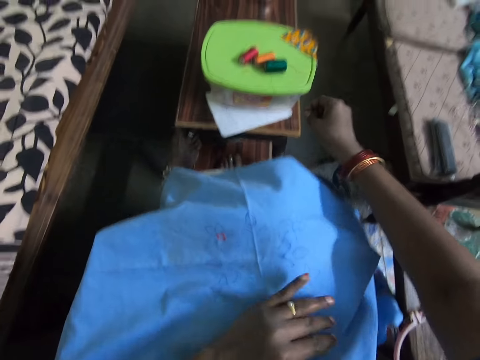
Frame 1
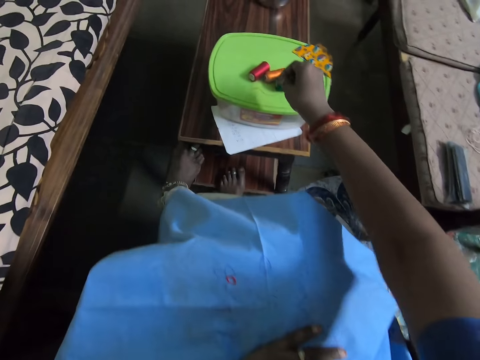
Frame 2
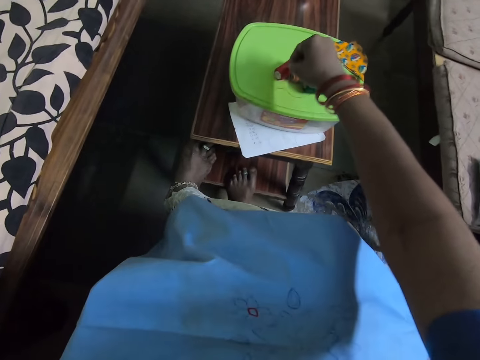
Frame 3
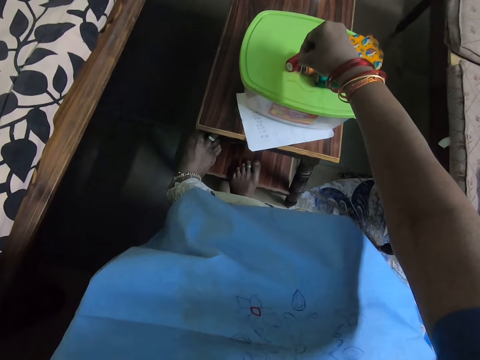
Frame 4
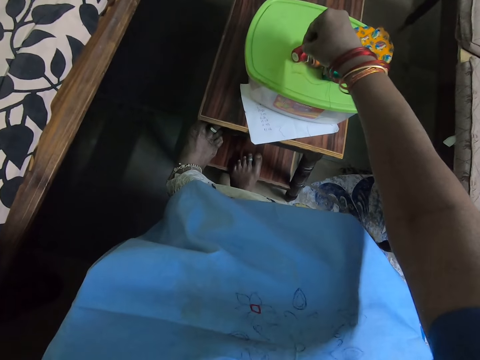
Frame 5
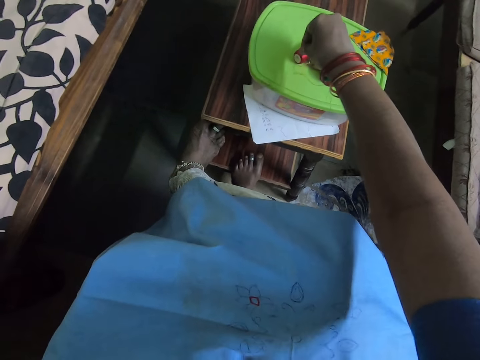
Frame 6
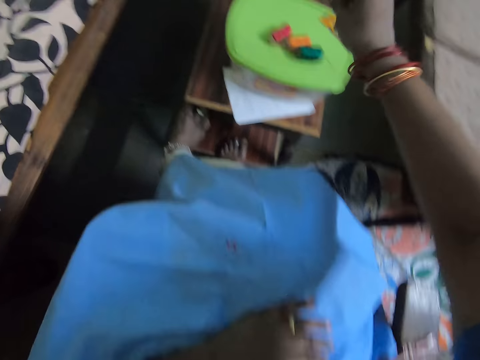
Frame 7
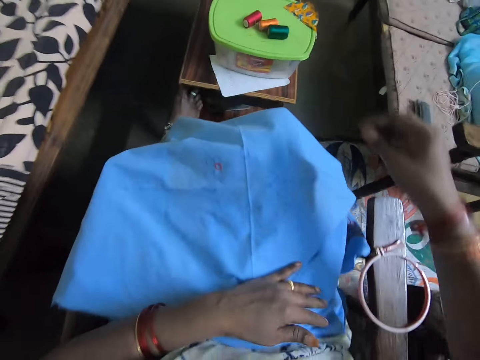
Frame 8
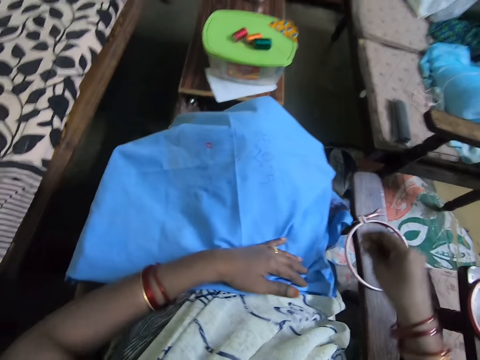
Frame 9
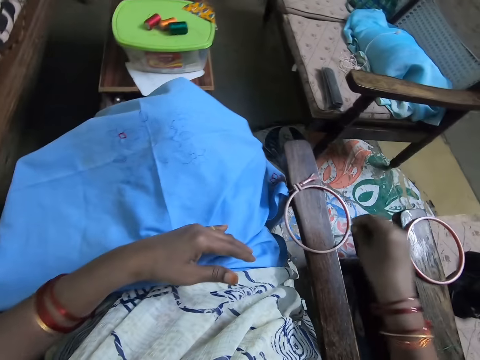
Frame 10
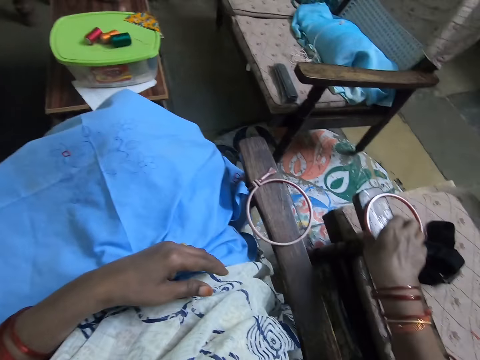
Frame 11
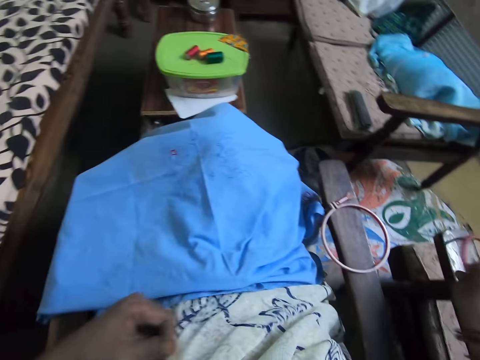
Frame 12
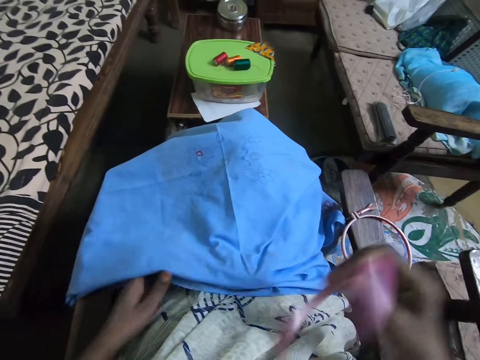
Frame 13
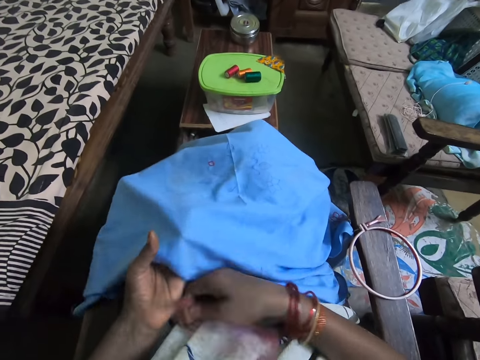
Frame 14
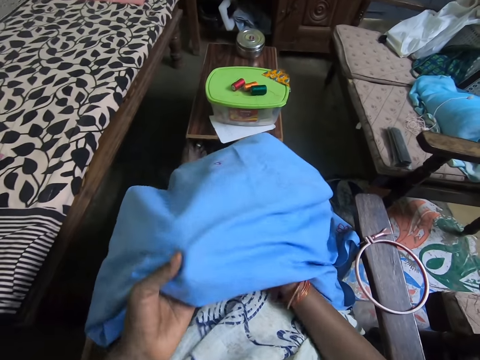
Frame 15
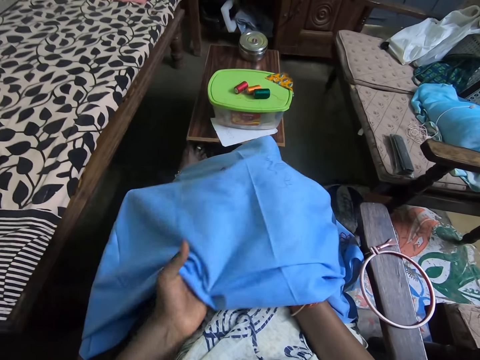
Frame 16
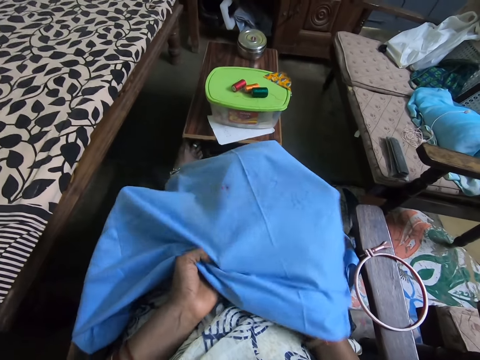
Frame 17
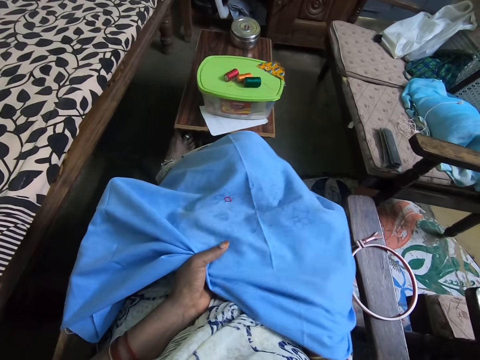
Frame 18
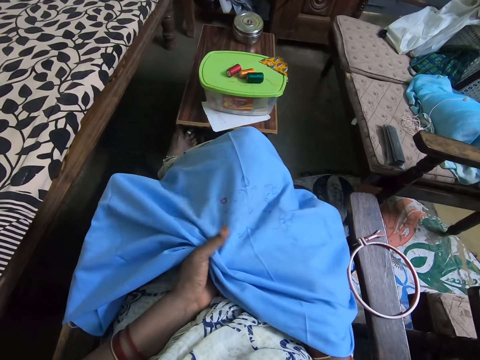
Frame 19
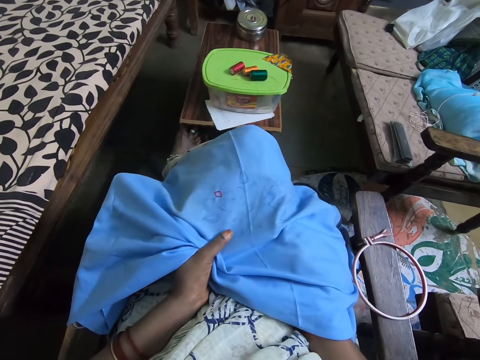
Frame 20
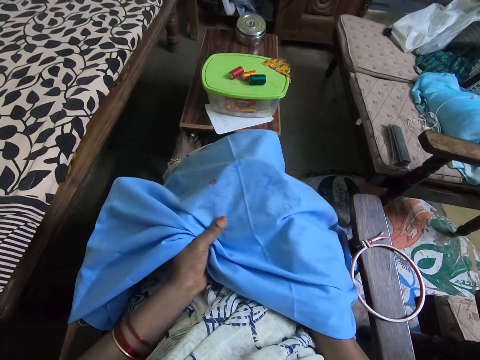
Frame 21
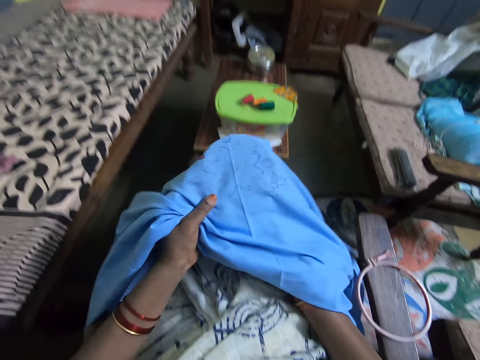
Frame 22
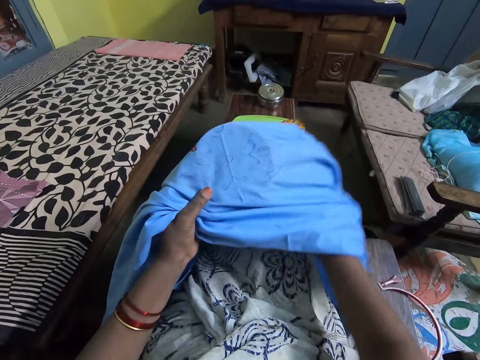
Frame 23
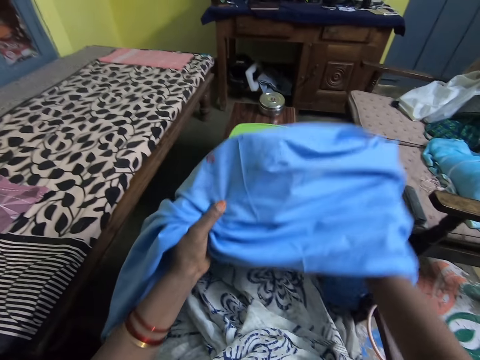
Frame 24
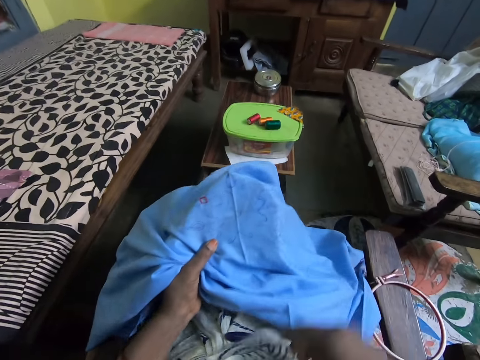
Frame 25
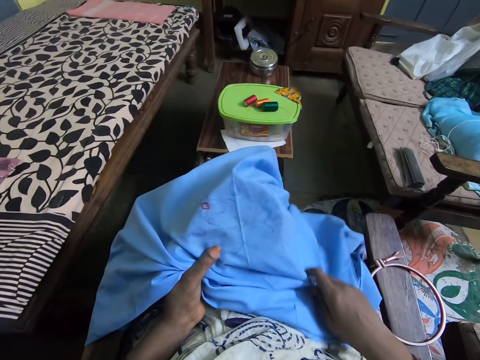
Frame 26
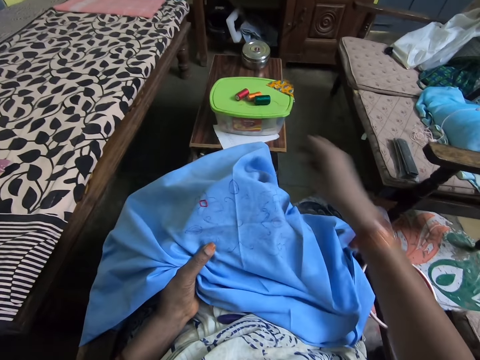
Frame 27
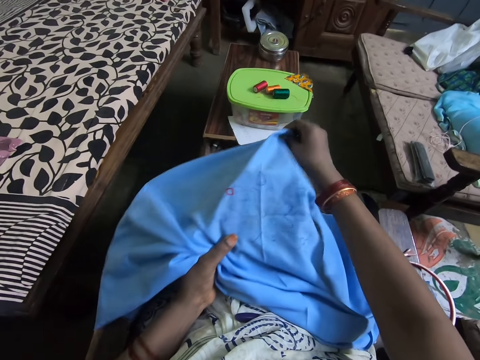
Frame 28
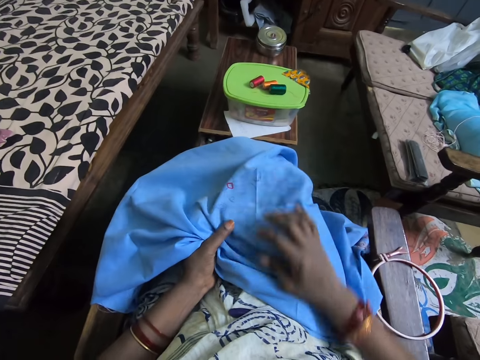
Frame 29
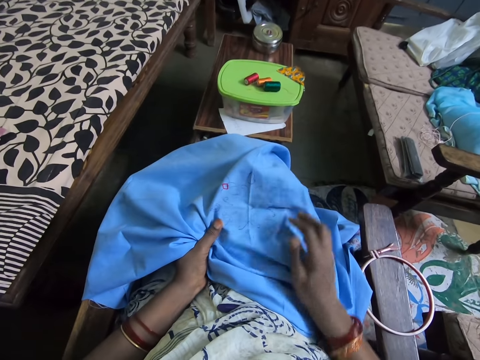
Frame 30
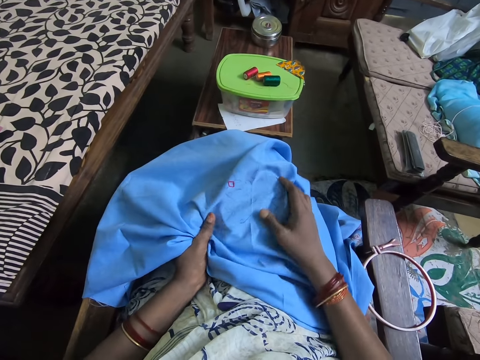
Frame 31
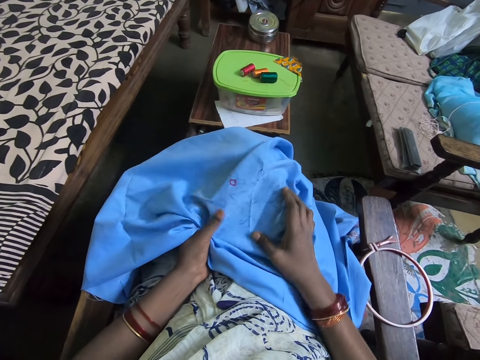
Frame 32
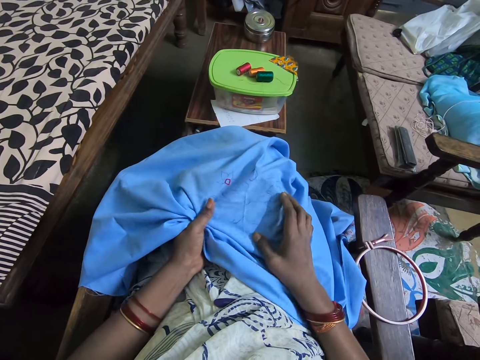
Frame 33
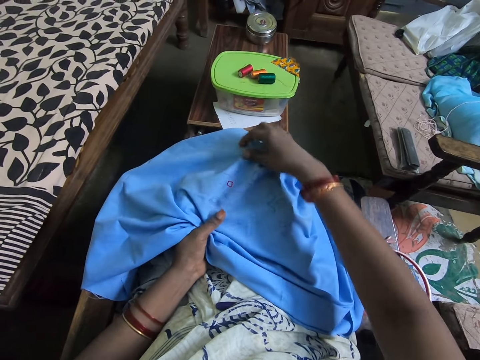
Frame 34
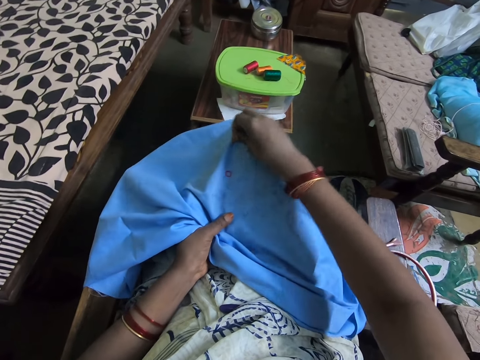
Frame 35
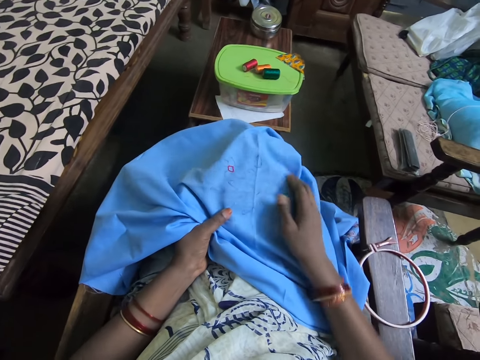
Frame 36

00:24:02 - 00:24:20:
The camera wearer puts the yarn in the string roll. They put a needle in the yarn. They move their hands. They pick up an embroidery hoop. They hold a fabric. They place the embroidery hoop under the fabric. They touch the fabric. They move a hand. They touch the fabric.

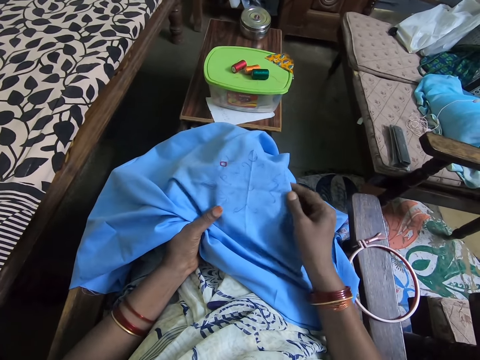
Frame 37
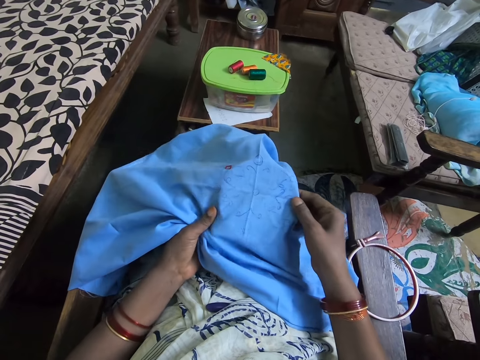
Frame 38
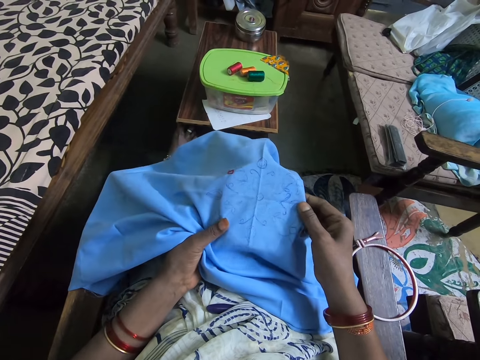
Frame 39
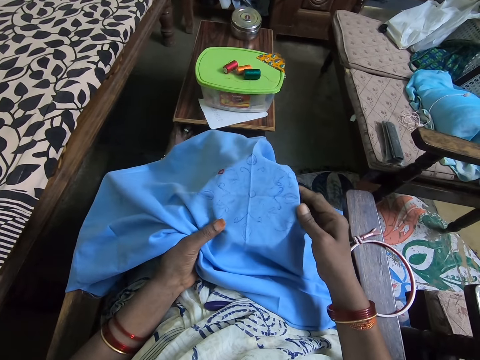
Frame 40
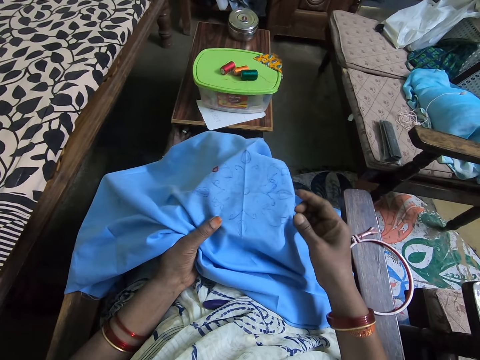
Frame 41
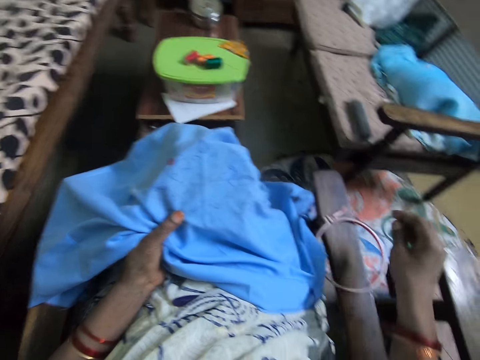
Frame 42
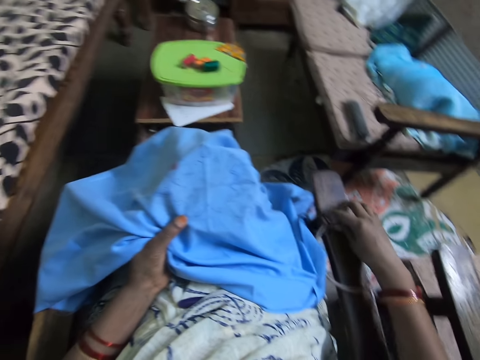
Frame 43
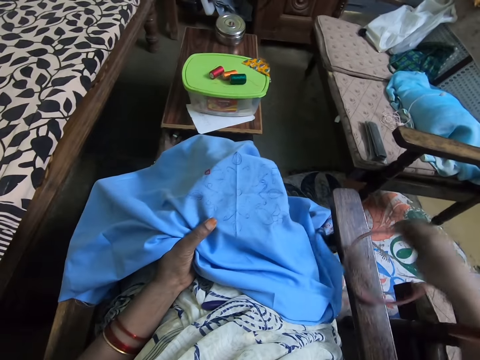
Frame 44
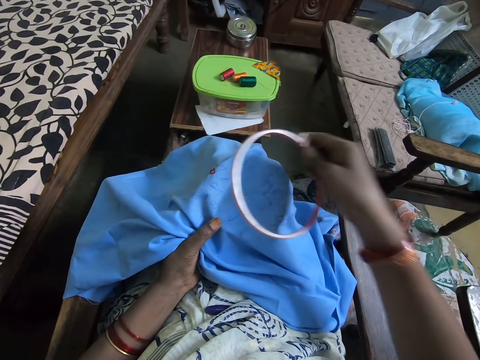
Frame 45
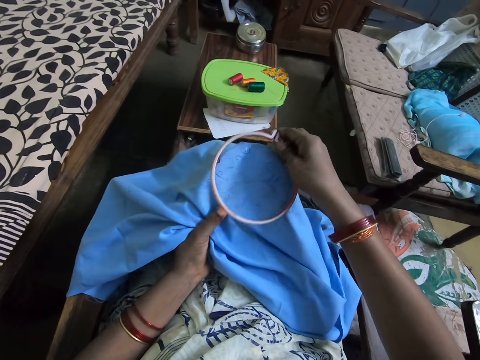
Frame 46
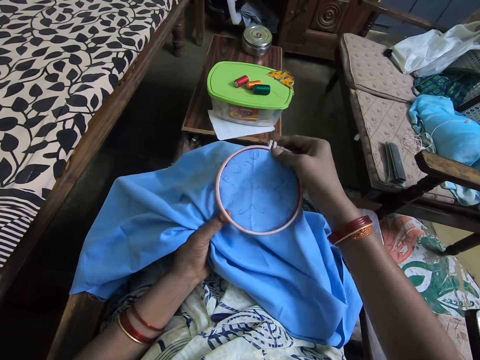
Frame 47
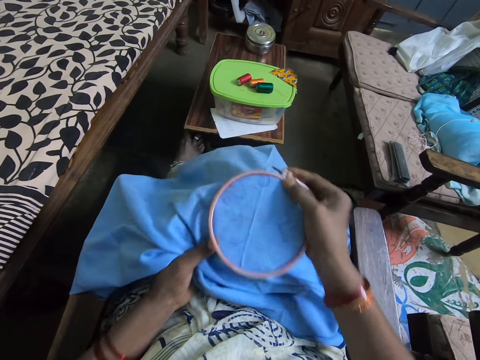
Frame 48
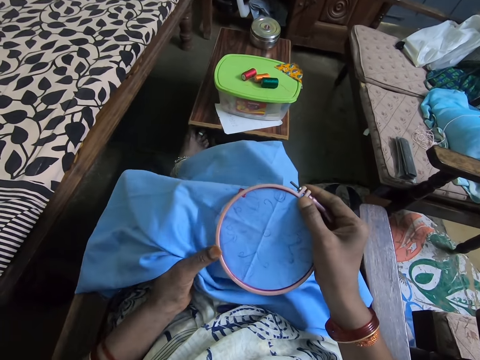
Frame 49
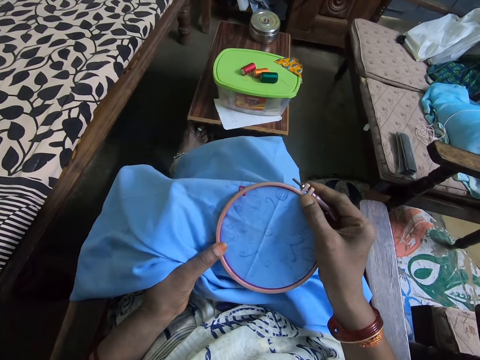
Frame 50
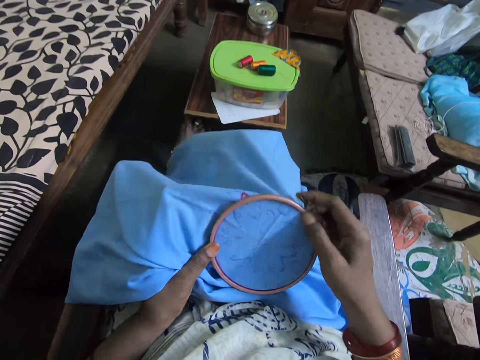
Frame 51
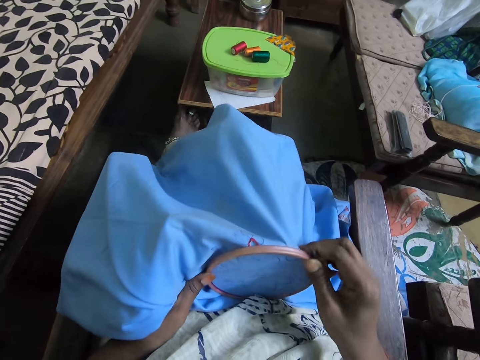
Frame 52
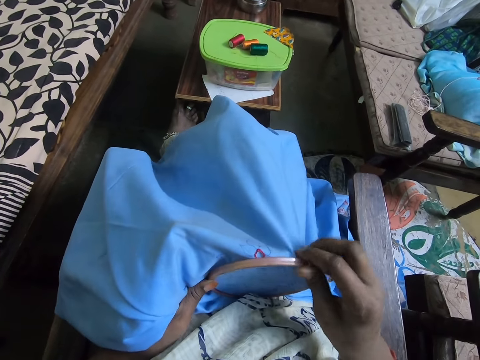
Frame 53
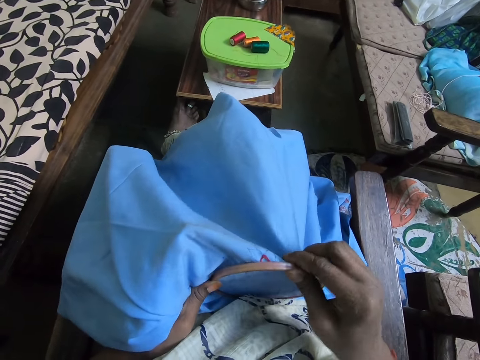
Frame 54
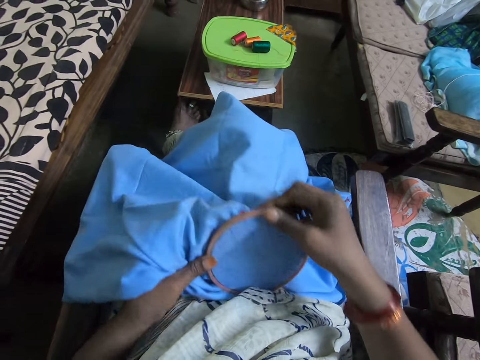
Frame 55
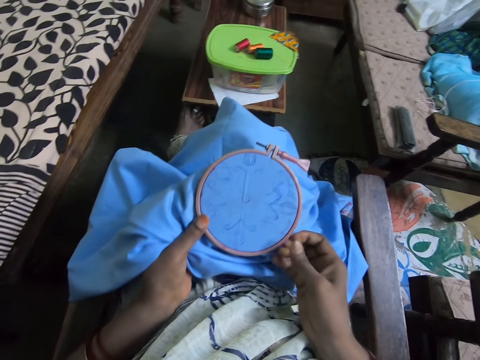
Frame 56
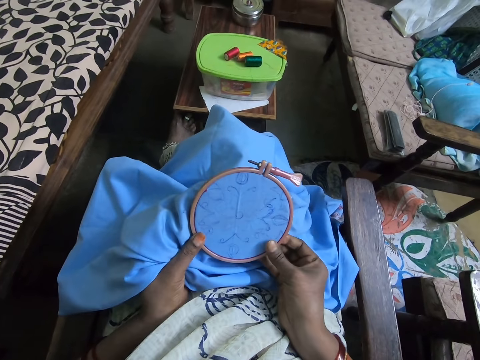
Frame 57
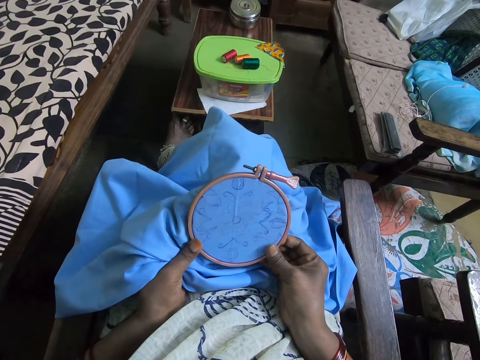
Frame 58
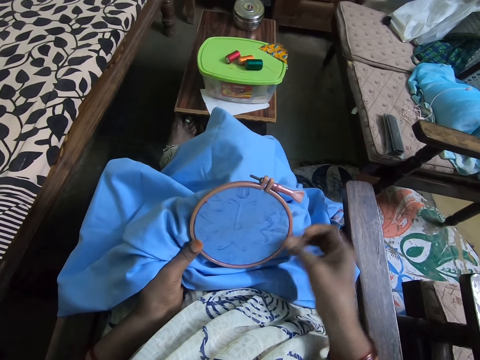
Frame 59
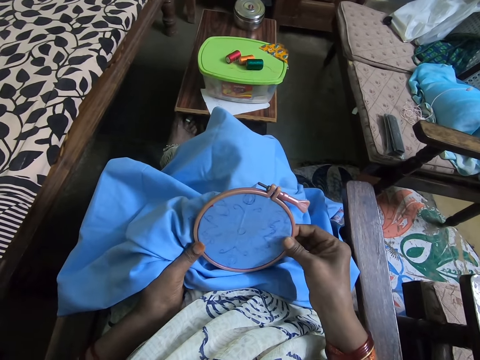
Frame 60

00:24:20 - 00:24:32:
The camera wearer picks up an embroidery hoop. They place the embroidery hoop on a fabric. They touch the embroidery hoop.
